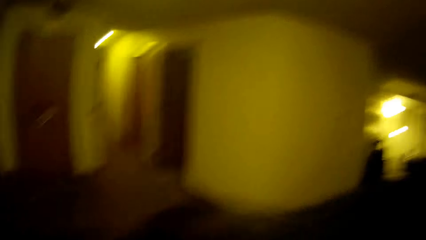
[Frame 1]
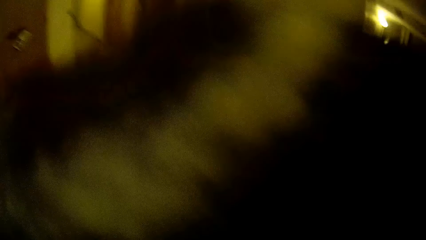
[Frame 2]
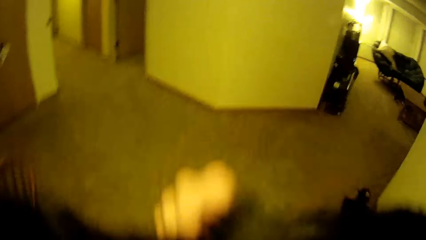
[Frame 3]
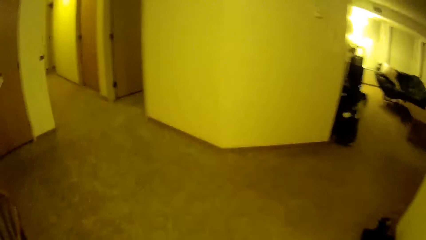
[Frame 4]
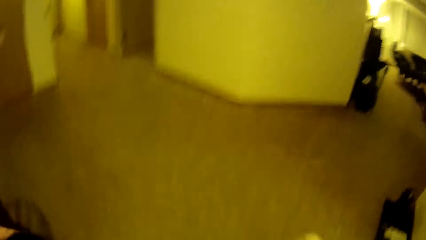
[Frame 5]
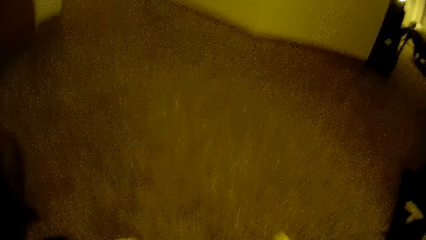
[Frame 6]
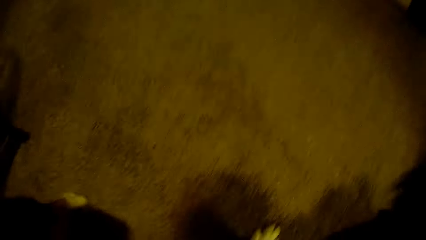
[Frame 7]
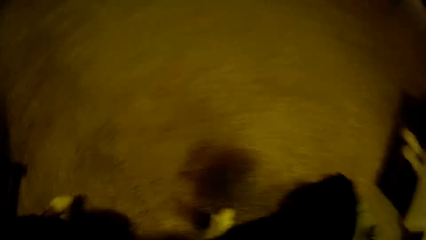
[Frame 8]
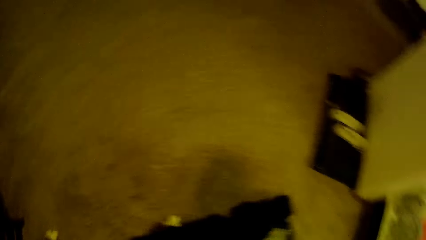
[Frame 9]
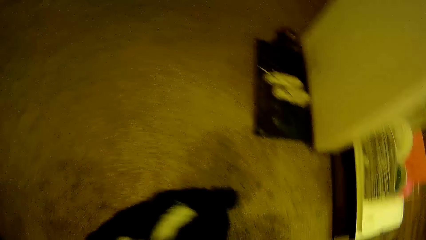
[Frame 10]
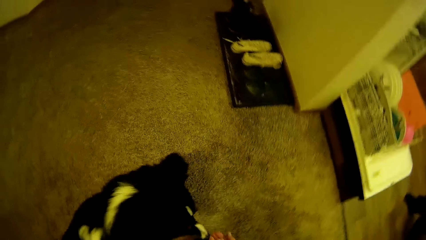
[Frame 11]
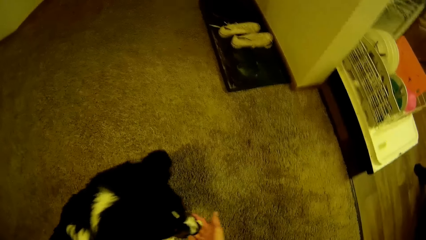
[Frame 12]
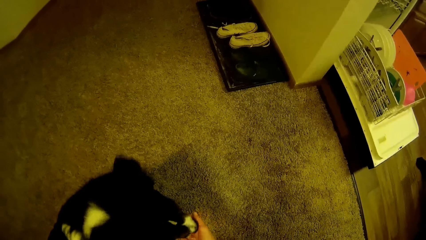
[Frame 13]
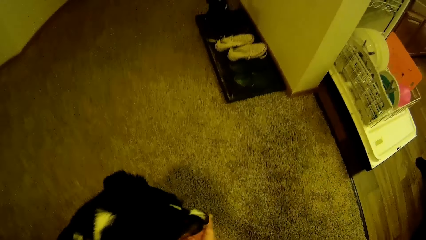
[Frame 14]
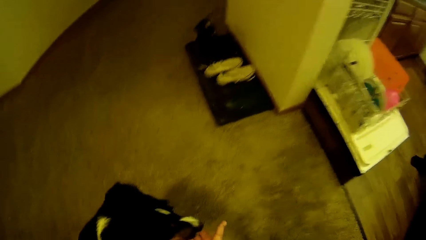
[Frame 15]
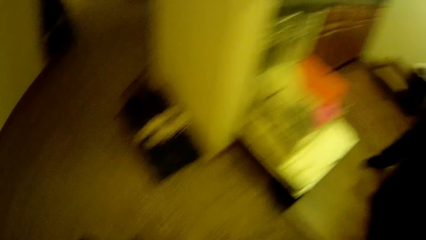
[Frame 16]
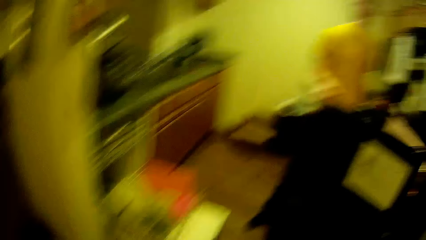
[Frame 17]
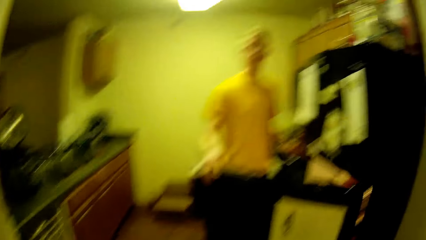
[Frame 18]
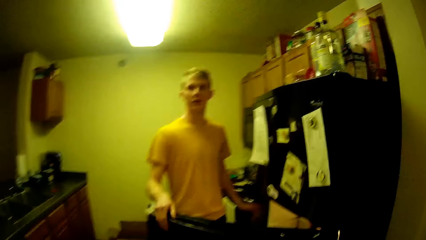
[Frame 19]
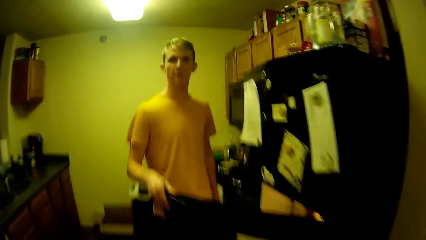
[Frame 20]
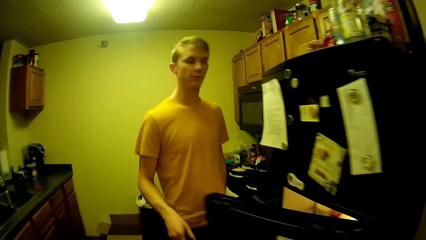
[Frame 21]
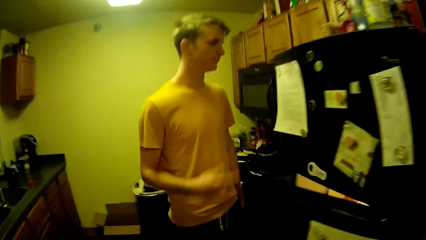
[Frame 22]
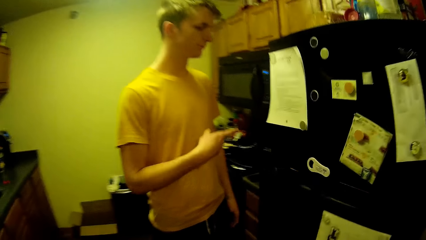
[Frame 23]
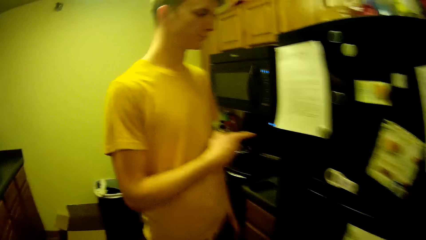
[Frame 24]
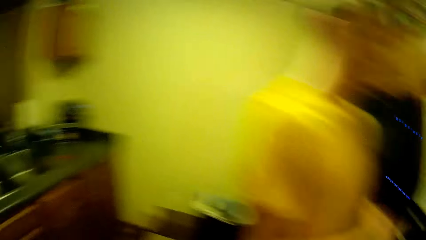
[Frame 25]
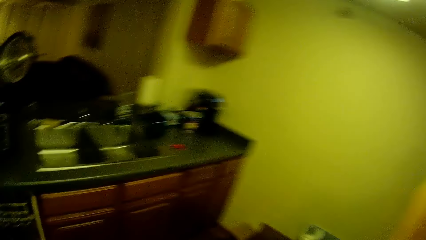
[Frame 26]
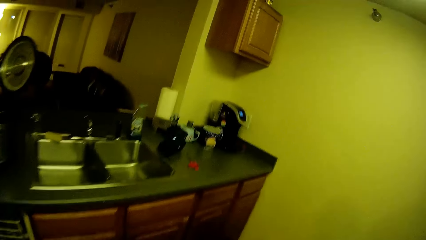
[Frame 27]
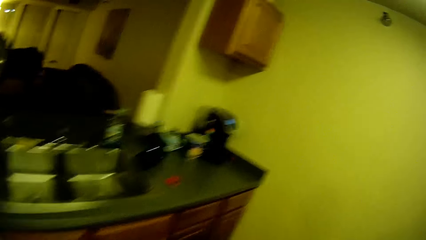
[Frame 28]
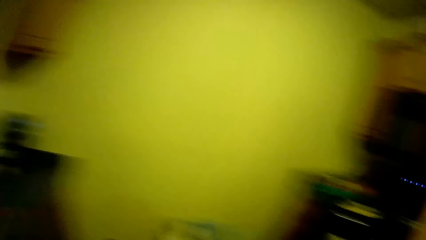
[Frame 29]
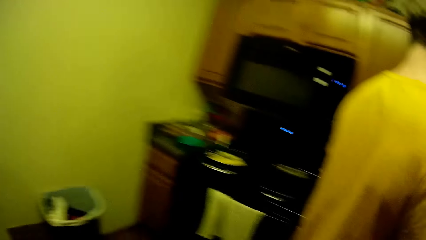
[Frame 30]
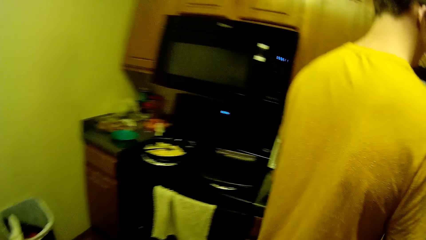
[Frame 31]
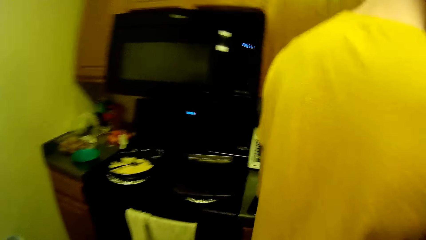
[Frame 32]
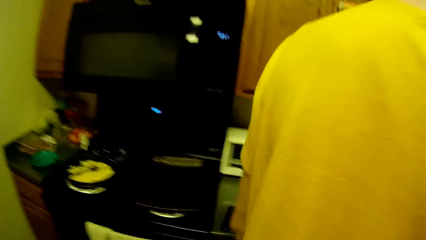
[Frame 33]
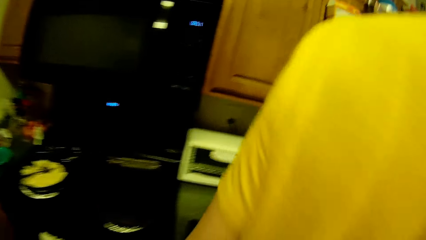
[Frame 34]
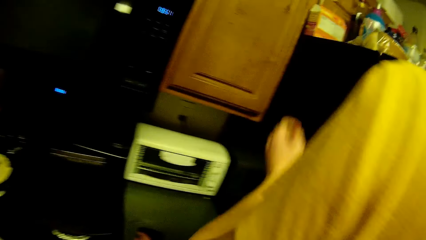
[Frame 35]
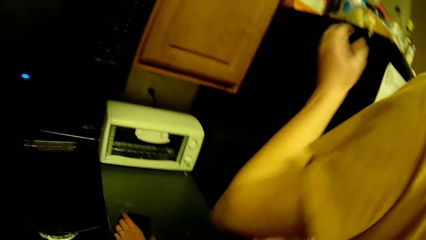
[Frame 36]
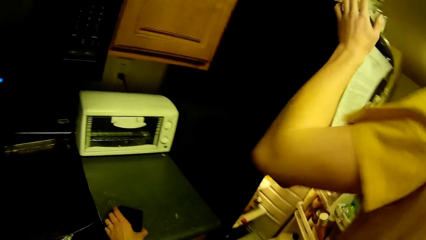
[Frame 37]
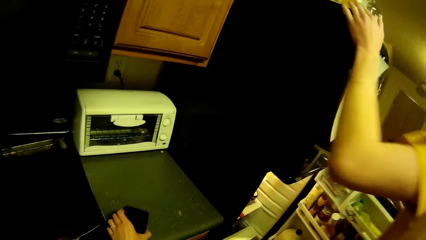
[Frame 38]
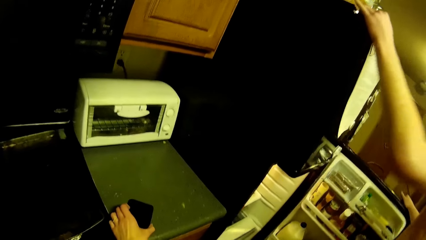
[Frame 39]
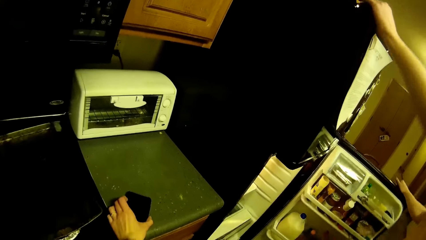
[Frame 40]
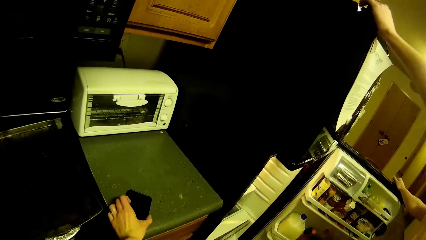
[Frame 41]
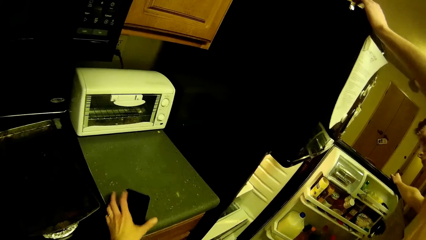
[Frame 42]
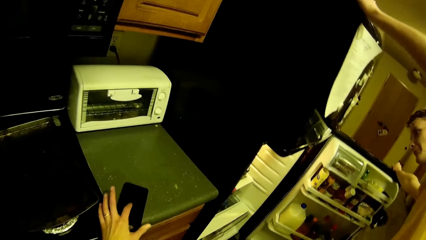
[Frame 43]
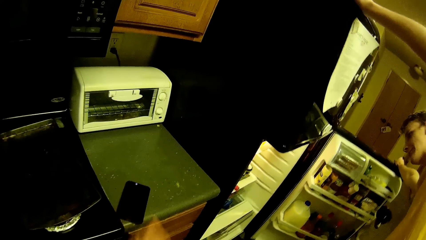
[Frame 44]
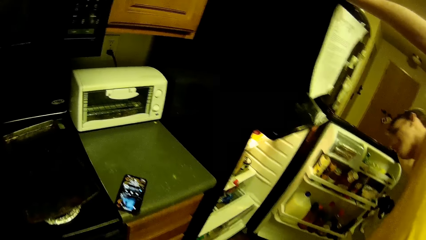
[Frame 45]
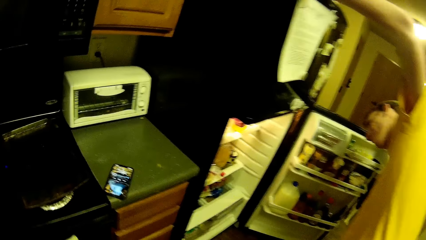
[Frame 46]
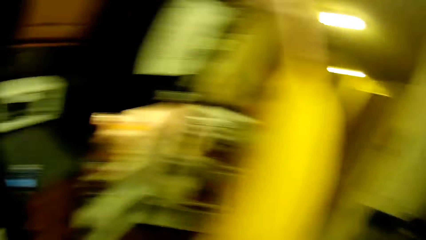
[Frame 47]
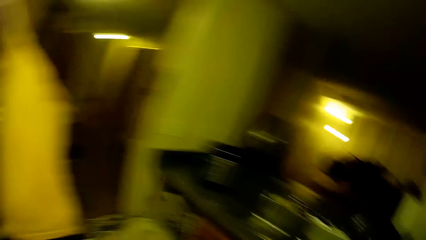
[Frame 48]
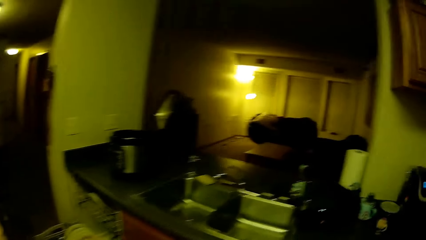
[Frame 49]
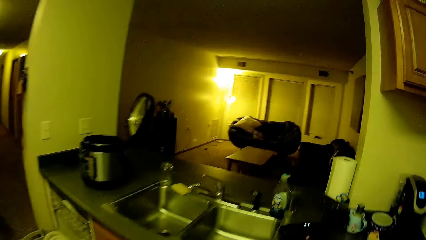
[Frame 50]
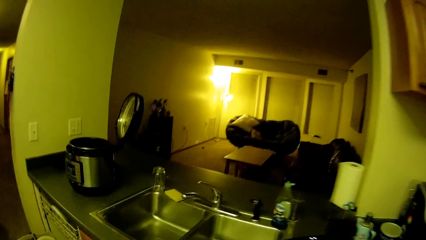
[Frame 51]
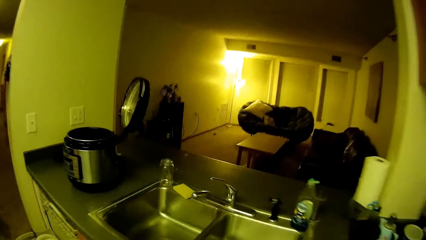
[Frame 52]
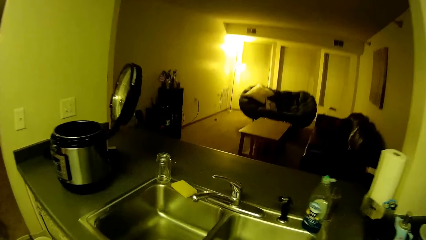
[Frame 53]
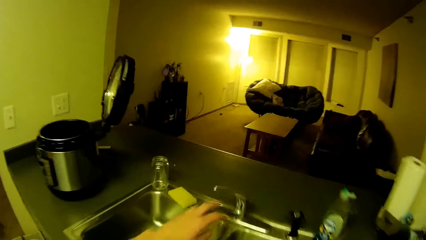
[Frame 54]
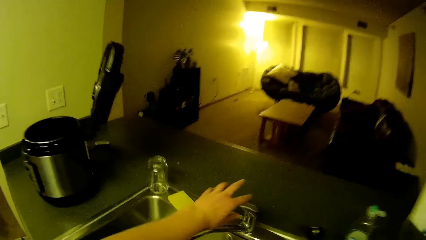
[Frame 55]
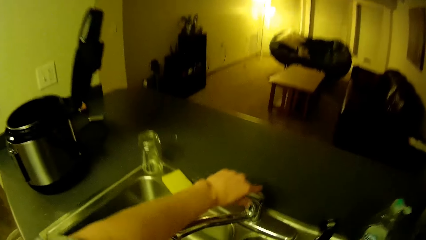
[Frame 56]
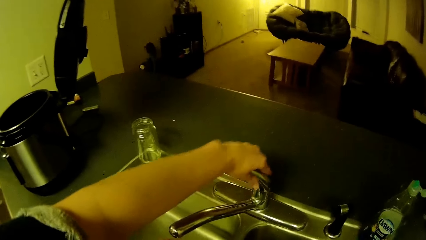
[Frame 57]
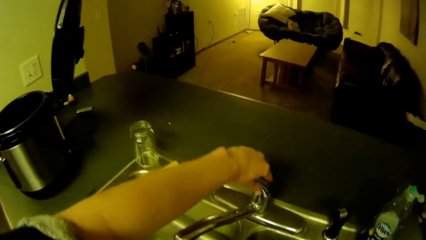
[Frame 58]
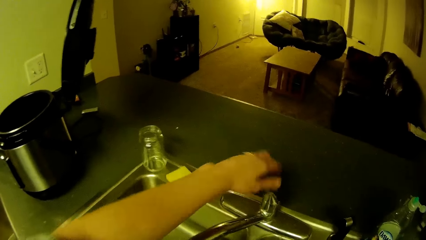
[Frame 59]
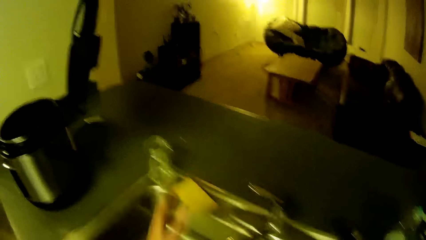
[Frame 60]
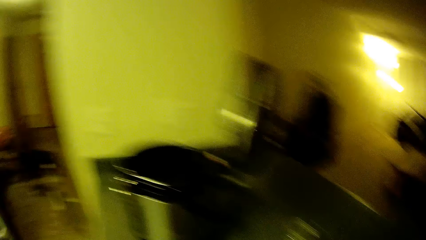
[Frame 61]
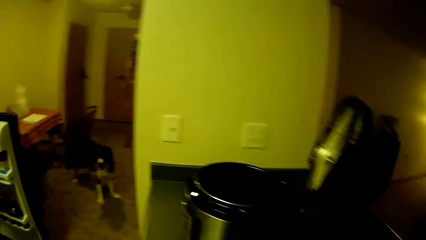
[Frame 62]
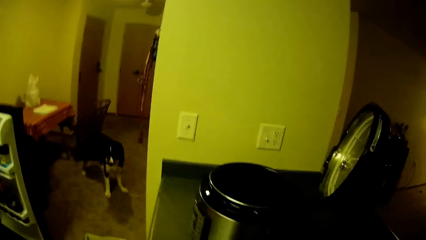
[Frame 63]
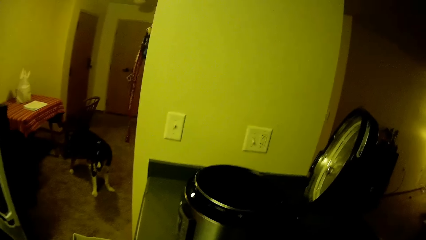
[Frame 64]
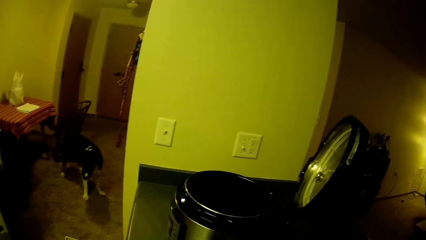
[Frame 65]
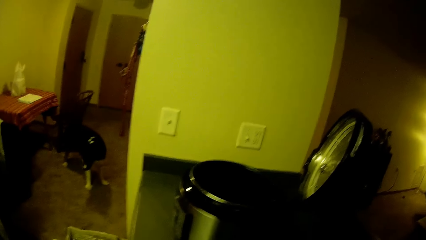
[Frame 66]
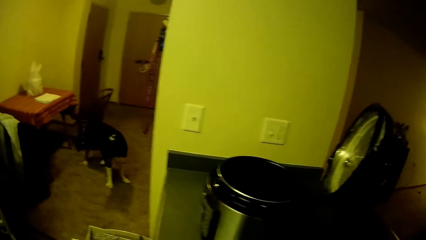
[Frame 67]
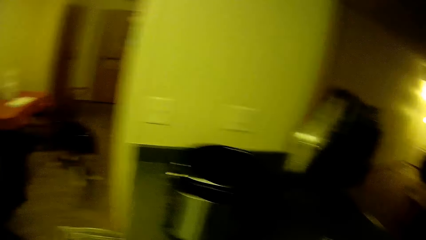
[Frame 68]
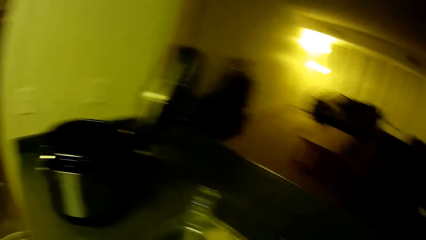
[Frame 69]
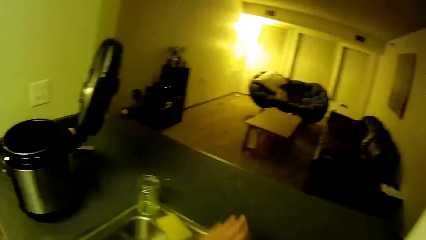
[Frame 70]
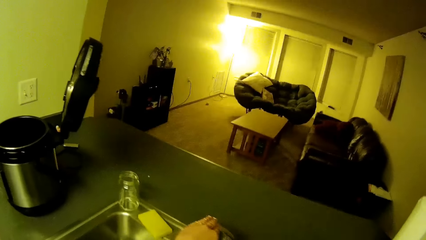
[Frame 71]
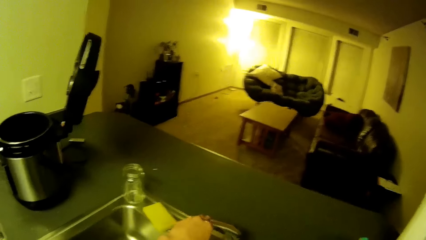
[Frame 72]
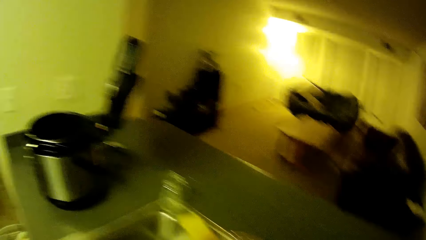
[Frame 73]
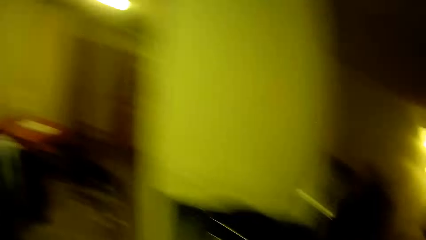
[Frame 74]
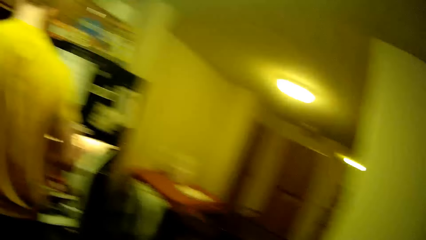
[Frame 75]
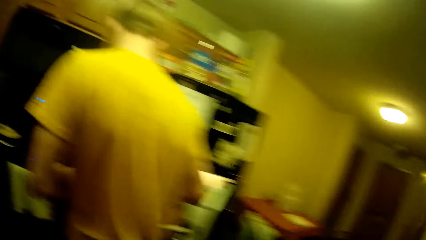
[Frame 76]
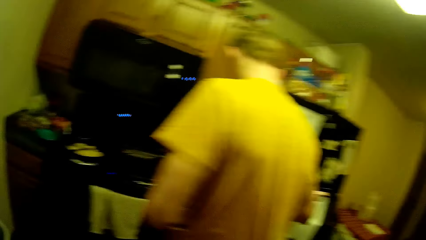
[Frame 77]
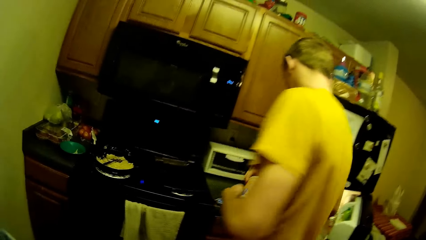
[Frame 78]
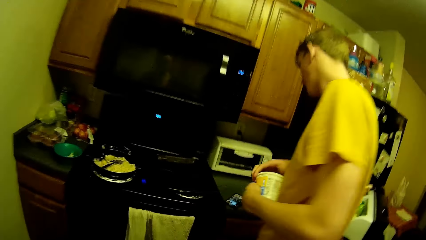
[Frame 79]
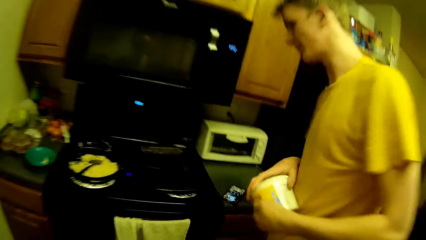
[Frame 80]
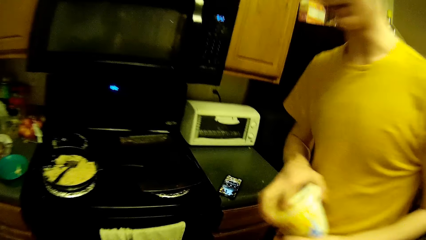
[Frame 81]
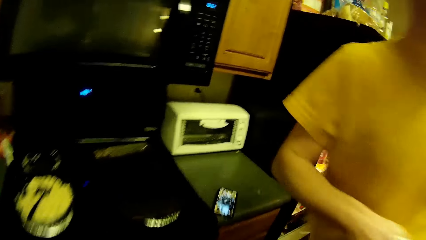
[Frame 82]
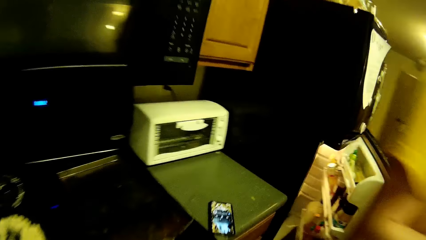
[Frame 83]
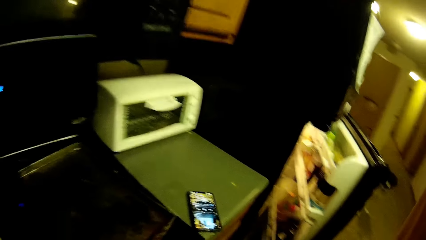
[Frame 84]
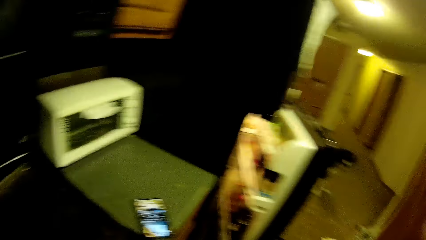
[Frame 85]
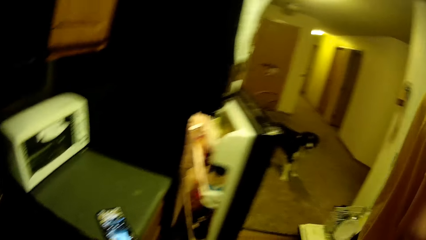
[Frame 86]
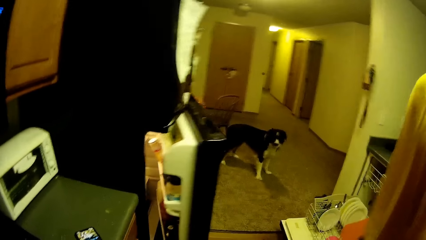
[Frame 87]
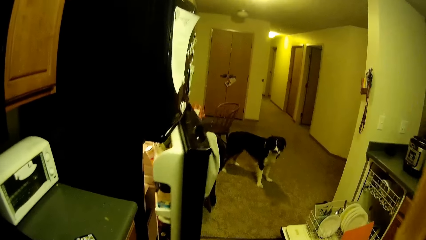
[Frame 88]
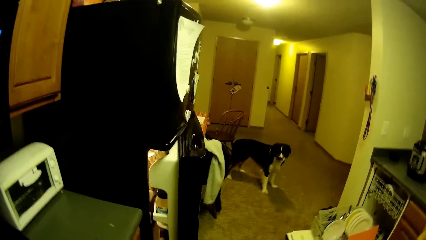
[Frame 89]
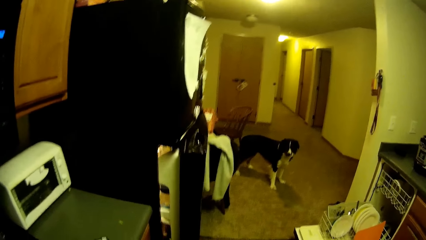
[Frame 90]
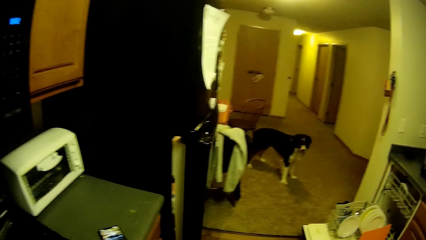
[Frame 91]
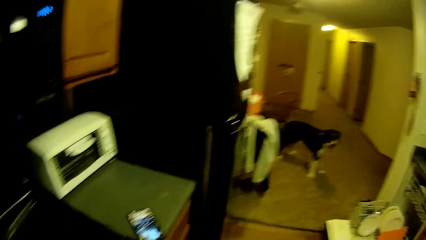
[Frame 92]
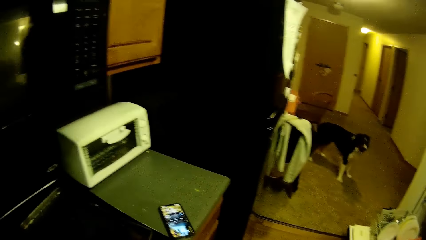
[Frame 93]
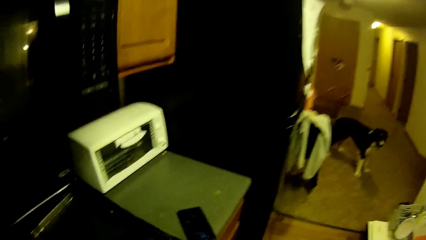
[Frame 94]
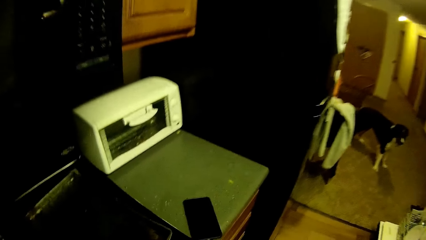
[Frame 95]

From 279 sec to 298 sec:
The camera wearer plays with the dog. He drops the dog on the floor. He feeds the dog. He walks towards a man. The man closes a fridge. The man points at the refrigerator. Another man touches the fridge. The camera wearer operates the phone. The other man opens the lower fridge with his right hand. The camera wearer touches the phone on a slab with his left hand. The other man looks inside the fridge. The camera wearer steps forward. He touches the tap. He opens the kitchen tap with his left hand. He looks around. He closes the tap. The other man turns, holds an ice-cream container with both hands and steps forward. The camera wearer looks around. The dog stands on the passage floor.
